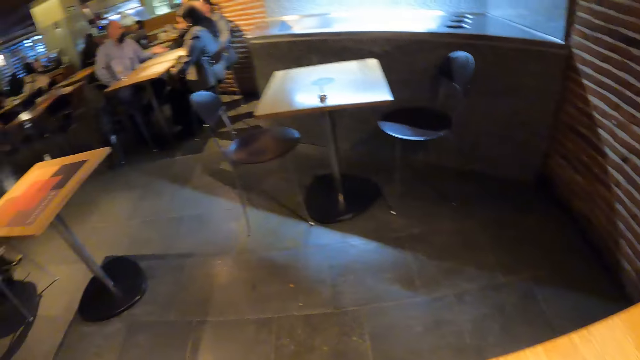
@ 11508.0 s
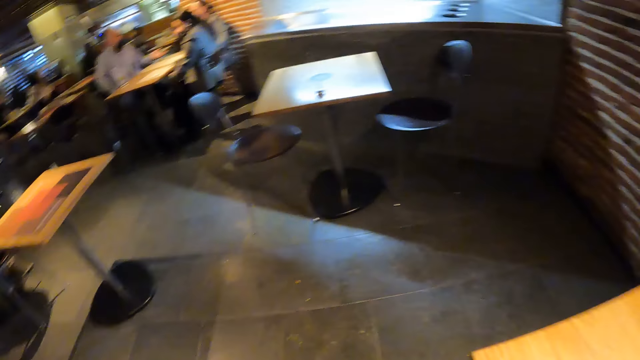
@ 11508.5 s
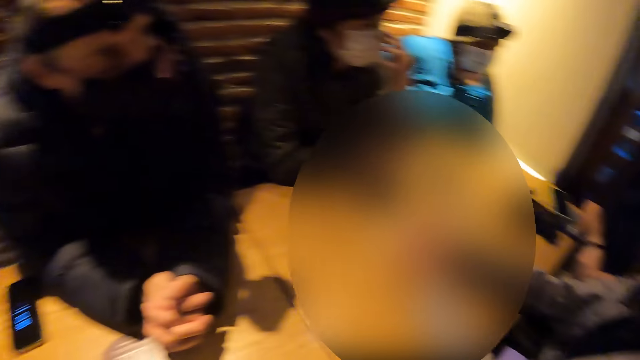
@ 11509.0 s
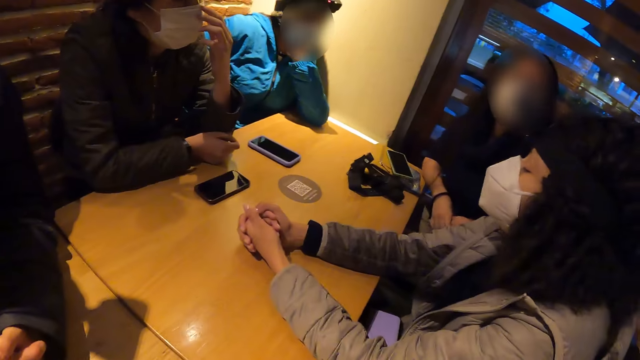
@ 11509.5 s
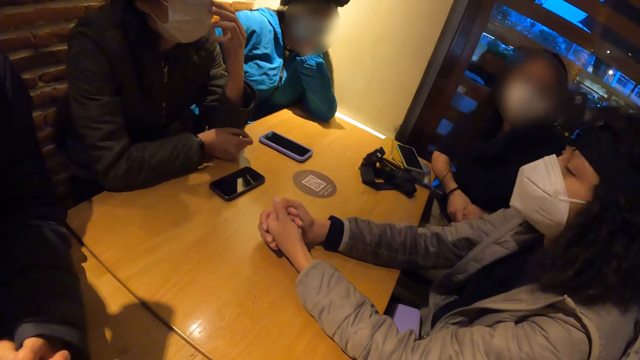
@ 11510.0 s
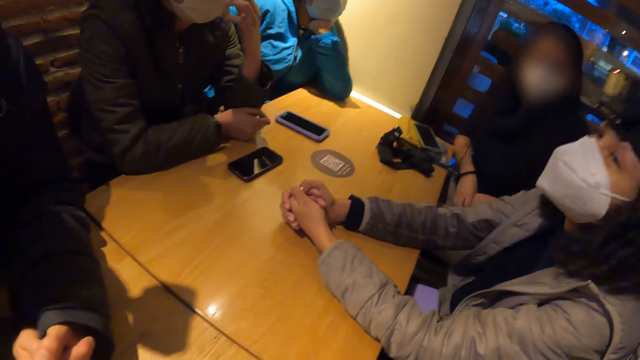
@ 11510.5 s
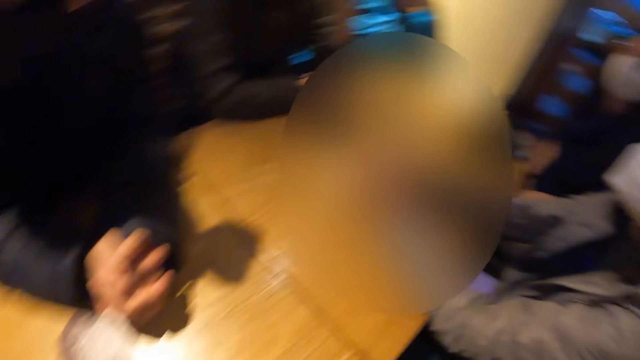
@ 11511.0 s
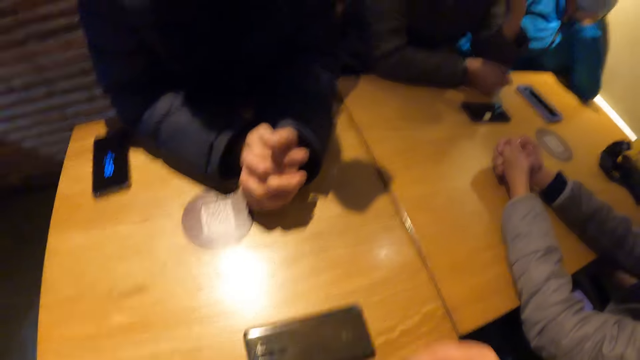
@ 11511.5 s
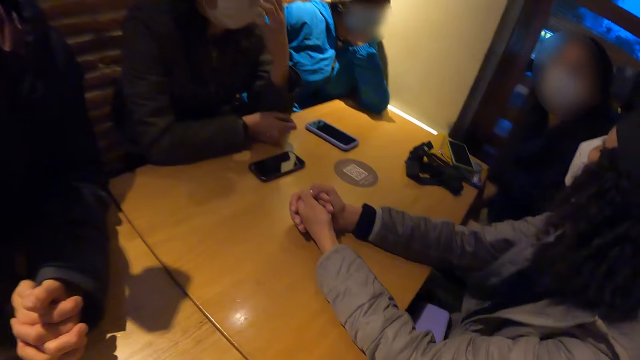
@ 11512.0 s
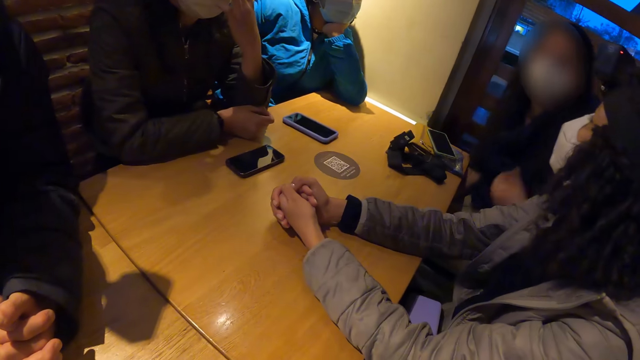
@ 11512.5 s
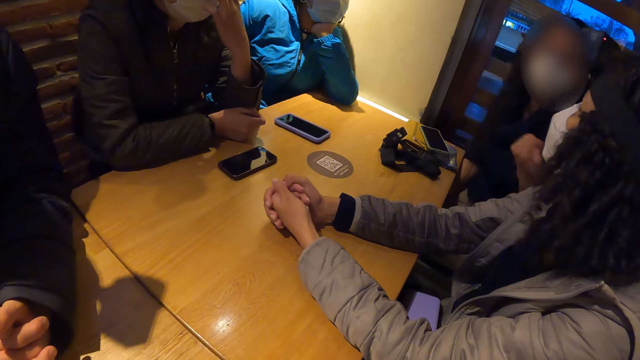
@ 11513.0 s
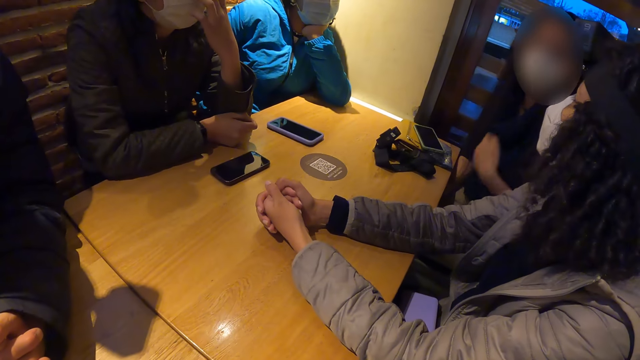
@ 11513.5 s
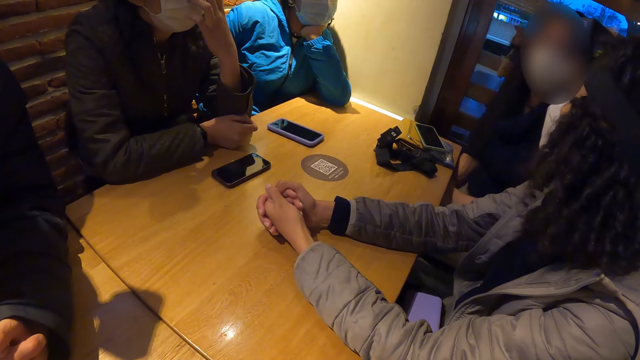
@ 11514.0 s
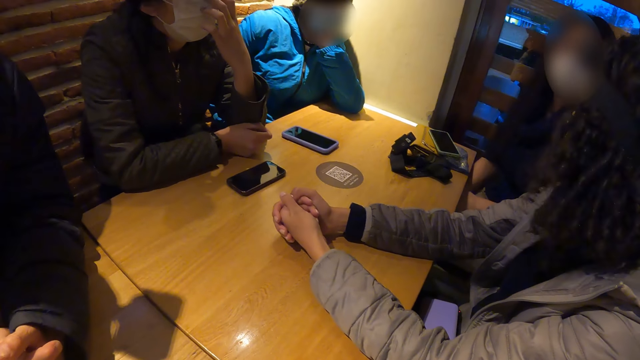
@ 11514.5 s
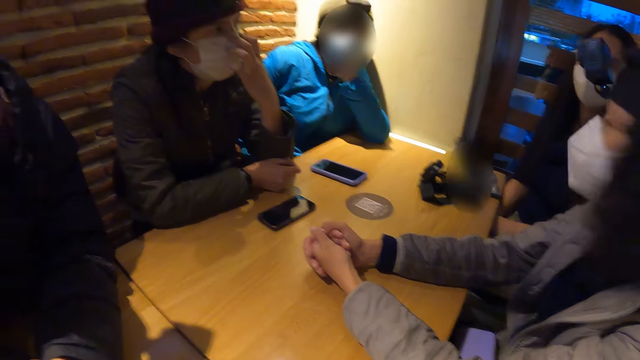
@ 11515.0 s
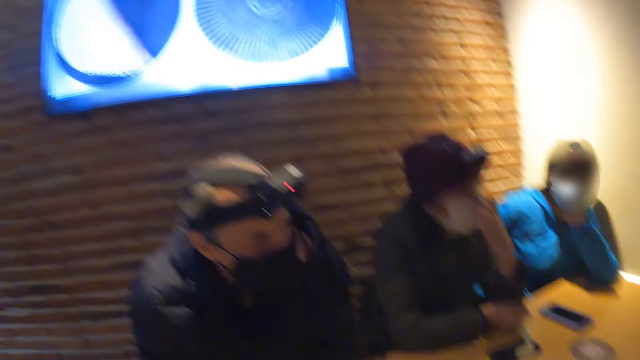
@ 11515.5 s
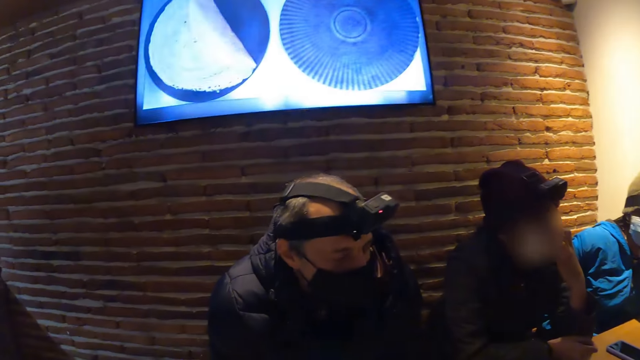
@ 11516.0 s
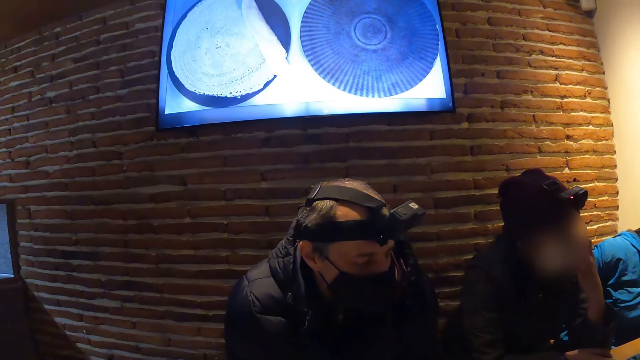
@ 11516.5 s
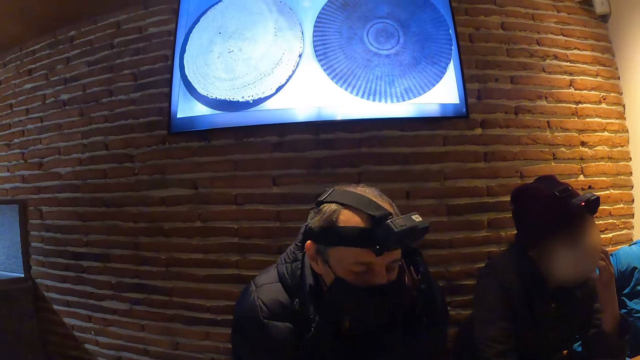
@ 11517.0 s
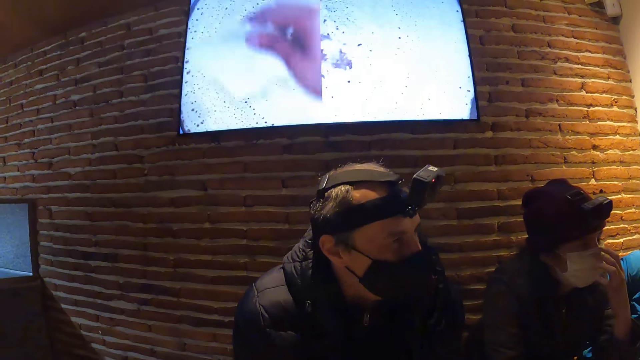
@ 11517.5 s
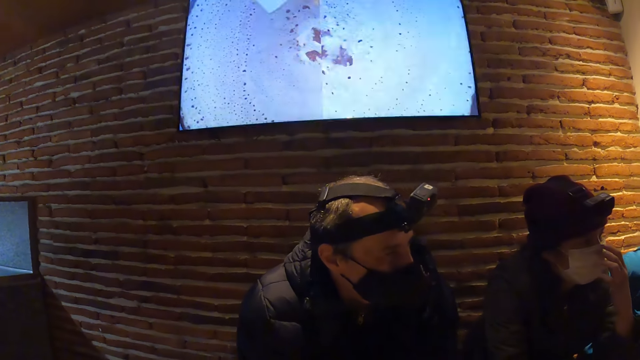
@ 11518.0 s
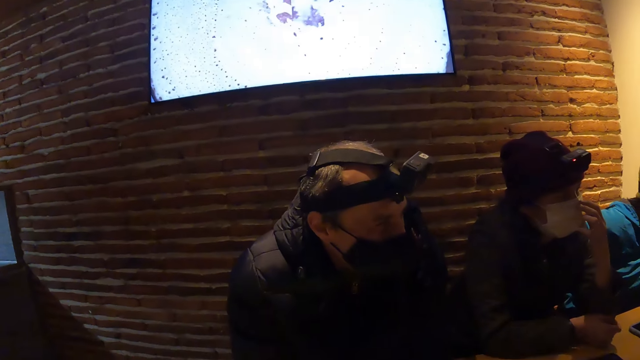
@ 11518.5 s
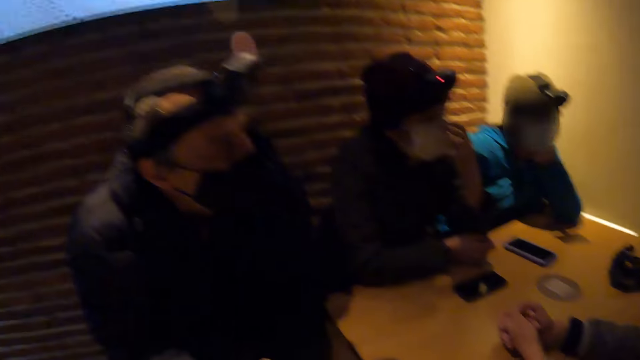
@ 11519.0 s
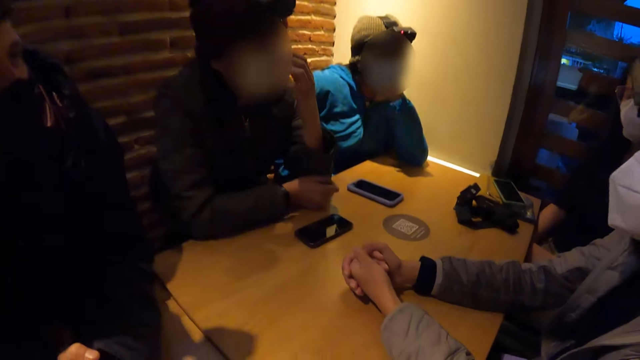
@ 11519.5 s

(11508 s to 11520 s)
The camera wearer looks around and turns left. The women interact. One woman points to the other woman with her left hand. The camera wearer watches television.

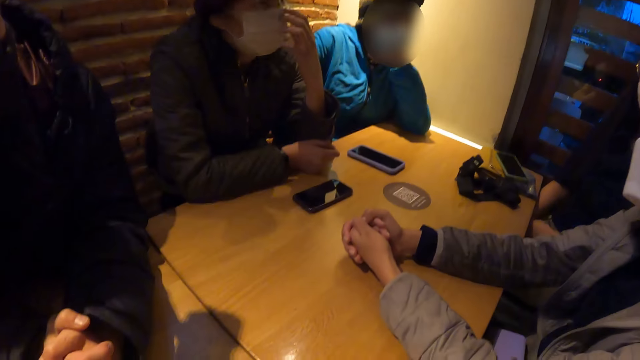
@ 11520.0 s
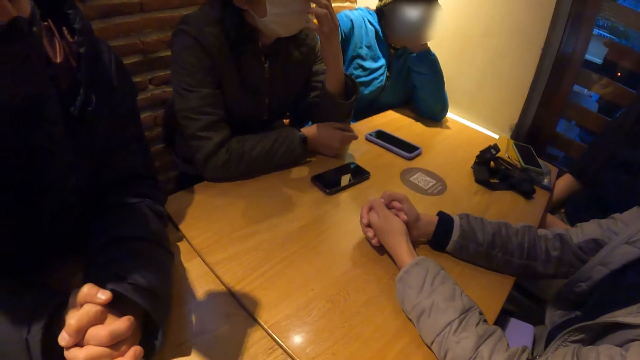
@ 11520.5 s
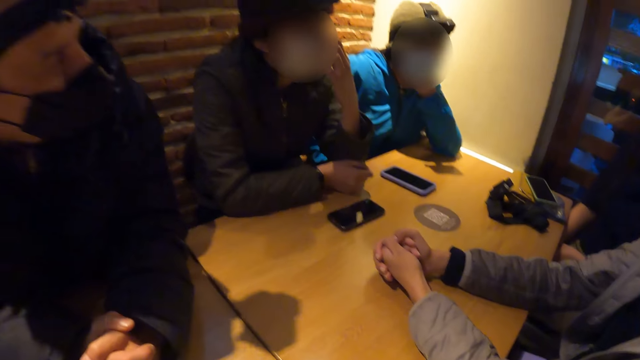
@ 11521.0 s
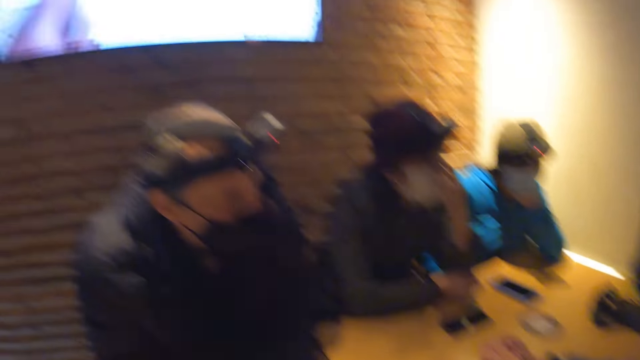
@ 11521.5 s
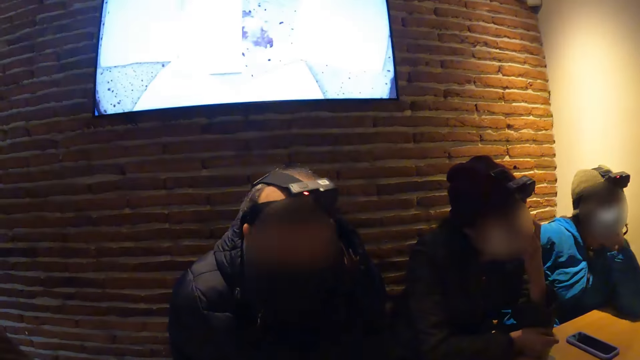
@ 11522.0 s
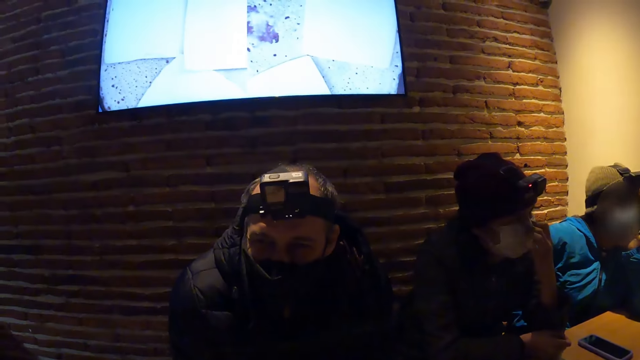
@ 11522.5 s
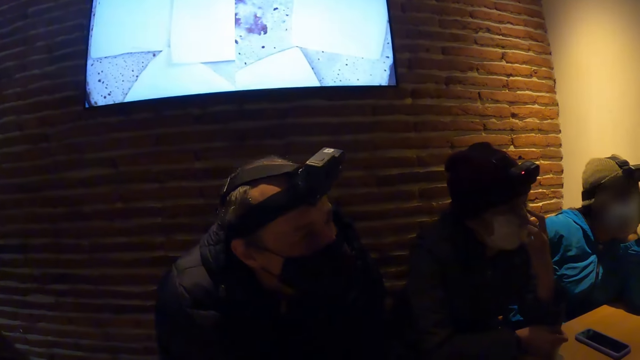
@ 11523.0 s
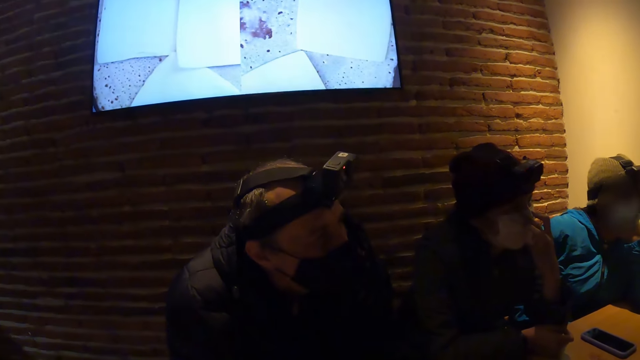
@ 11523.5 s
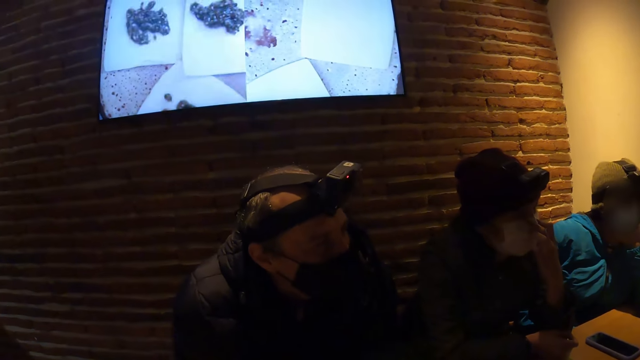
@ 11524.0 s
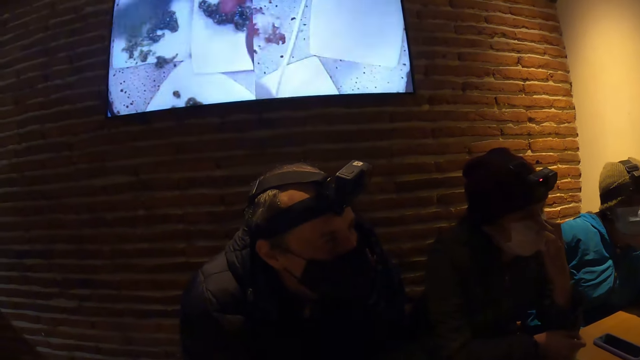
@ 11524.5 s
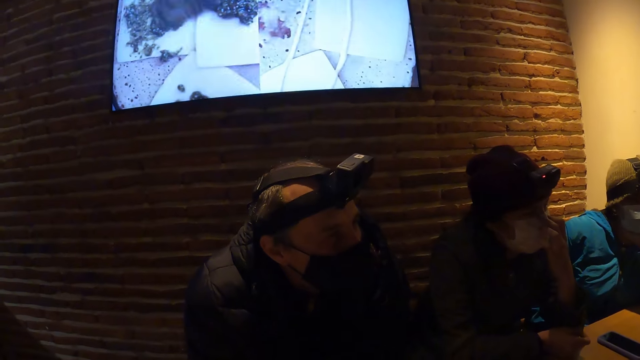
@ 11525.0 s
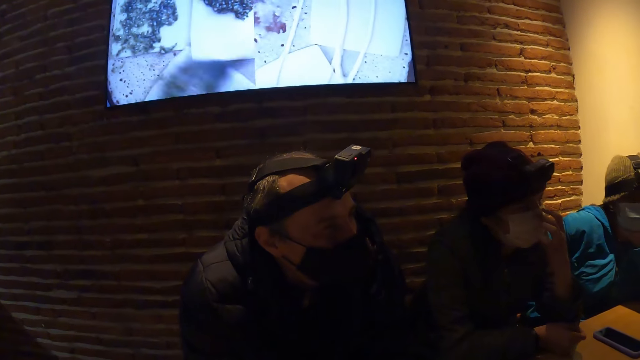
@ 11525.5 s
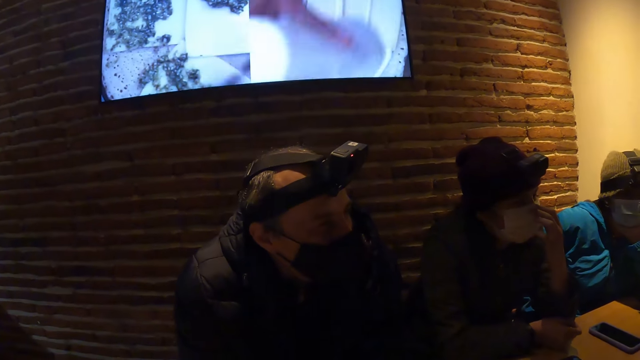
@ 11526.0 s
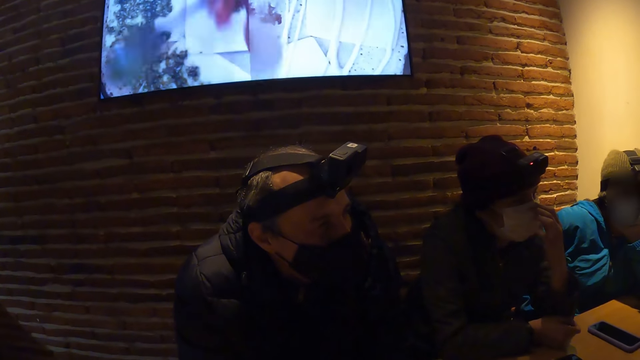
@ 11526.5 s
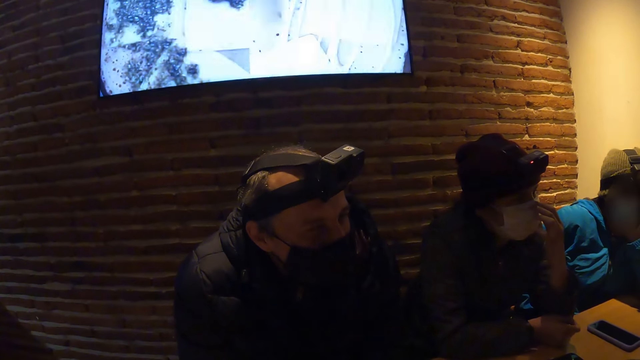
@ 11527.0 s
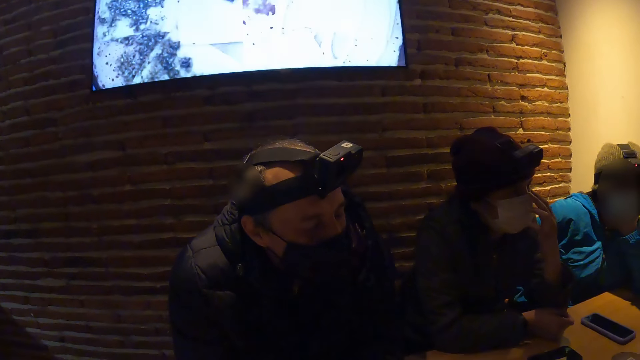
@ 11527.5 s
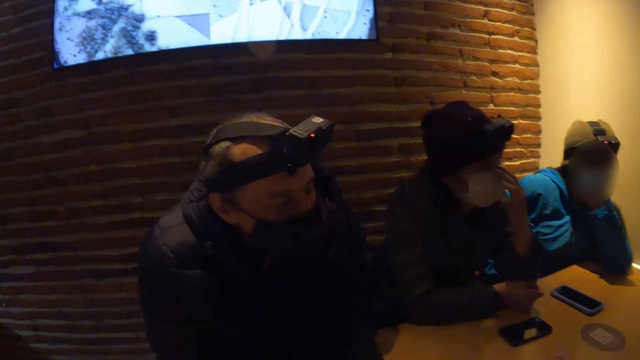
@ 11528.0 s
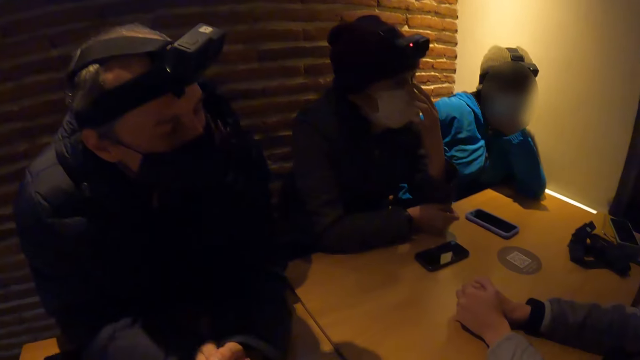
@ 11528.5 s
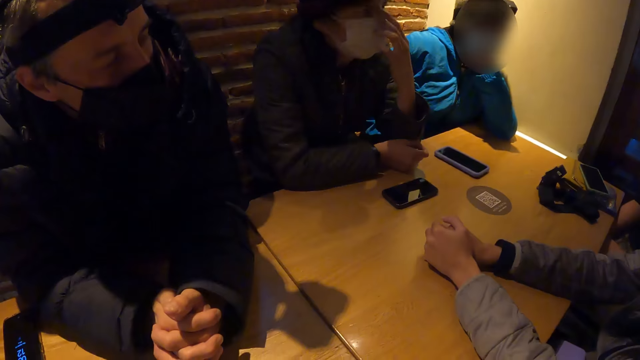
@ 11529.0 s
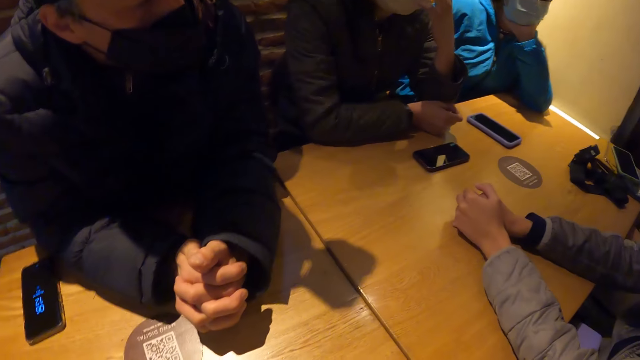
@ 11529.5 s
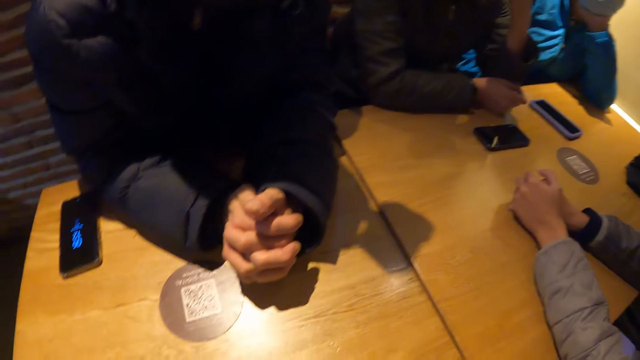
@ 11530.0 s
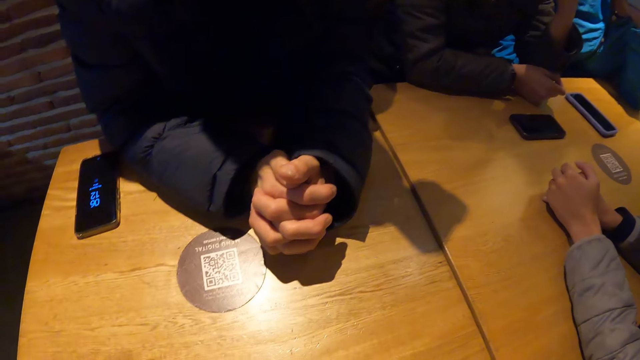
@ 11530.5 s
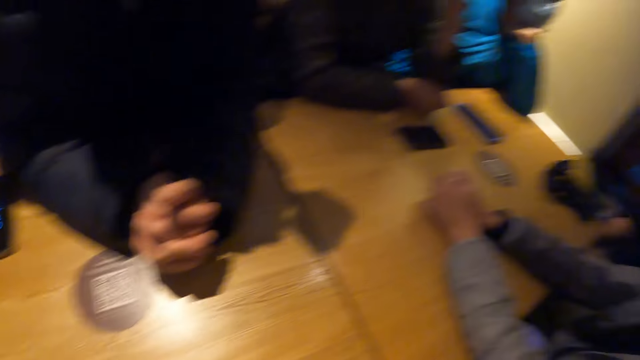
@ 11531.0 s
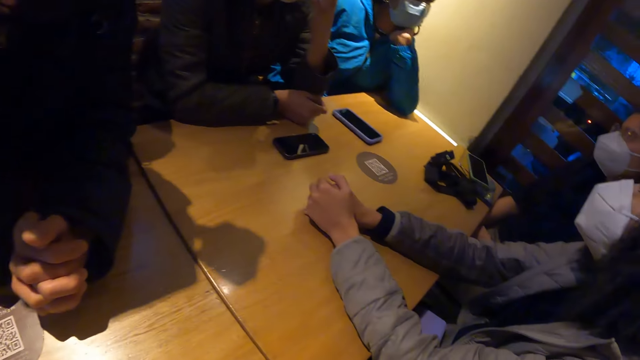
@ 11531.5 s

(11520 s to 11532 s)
The camera wearer looks around.
